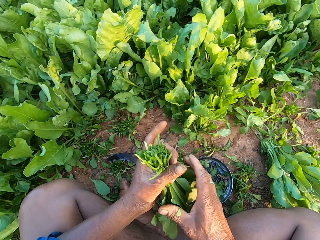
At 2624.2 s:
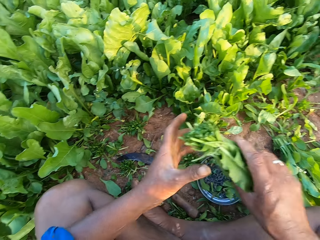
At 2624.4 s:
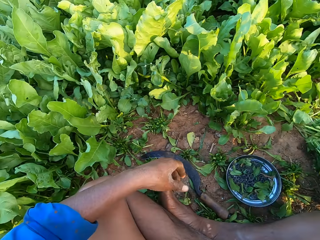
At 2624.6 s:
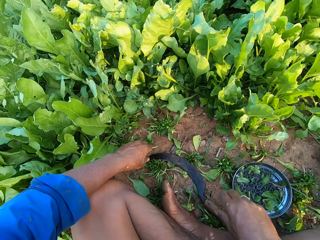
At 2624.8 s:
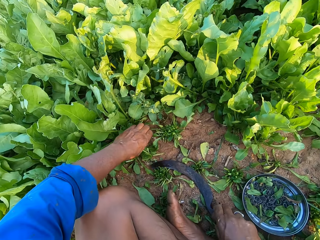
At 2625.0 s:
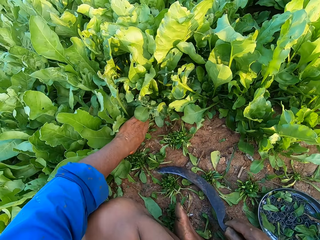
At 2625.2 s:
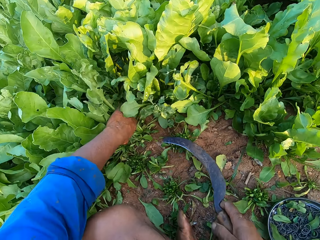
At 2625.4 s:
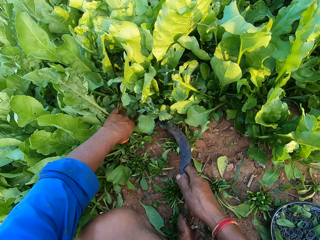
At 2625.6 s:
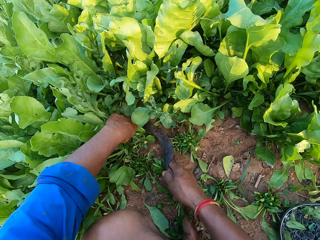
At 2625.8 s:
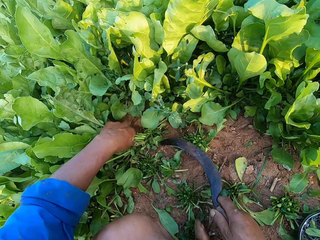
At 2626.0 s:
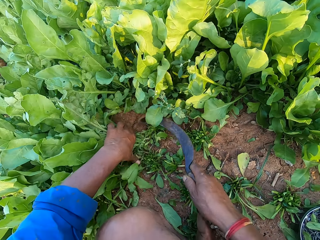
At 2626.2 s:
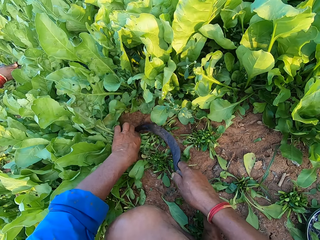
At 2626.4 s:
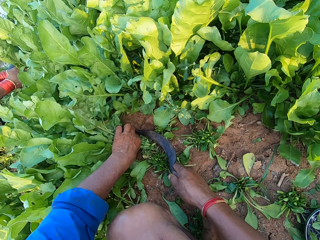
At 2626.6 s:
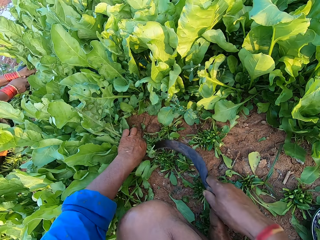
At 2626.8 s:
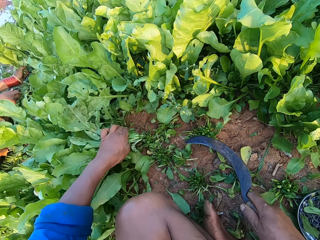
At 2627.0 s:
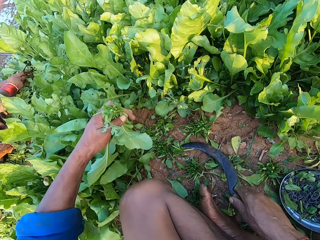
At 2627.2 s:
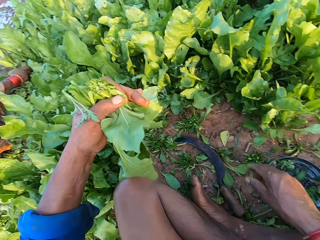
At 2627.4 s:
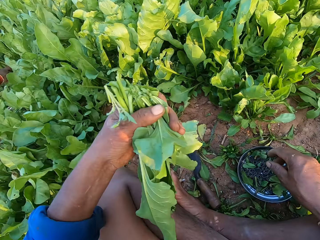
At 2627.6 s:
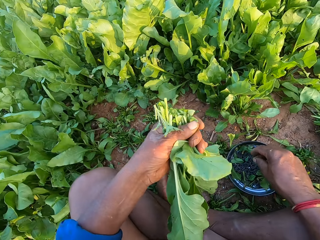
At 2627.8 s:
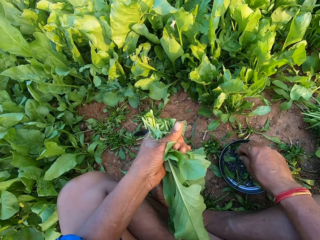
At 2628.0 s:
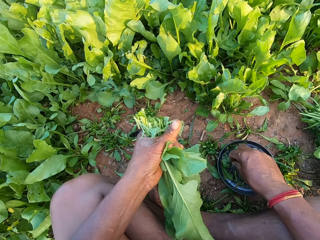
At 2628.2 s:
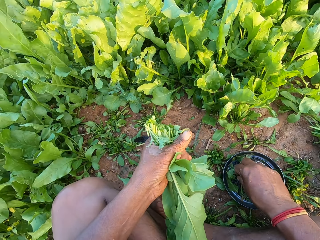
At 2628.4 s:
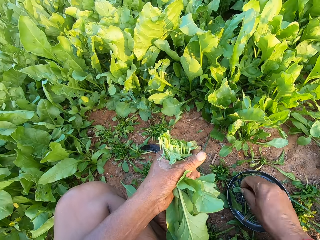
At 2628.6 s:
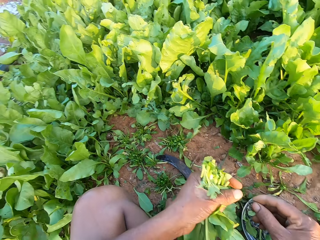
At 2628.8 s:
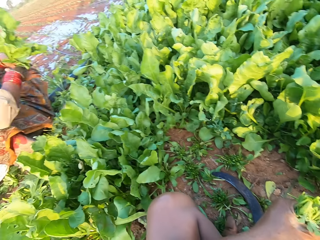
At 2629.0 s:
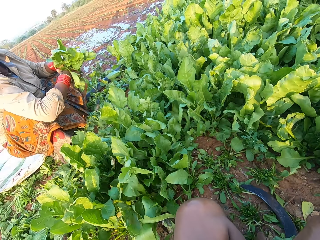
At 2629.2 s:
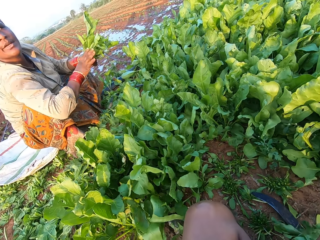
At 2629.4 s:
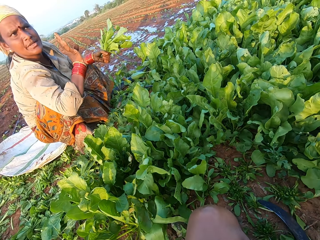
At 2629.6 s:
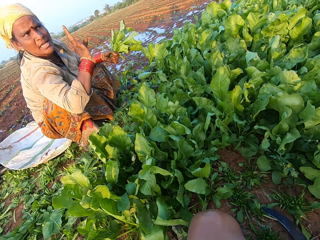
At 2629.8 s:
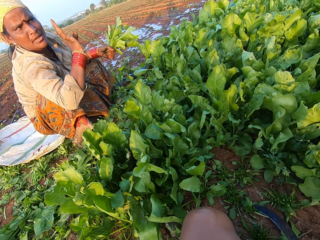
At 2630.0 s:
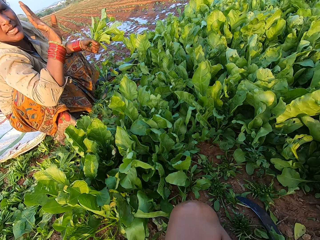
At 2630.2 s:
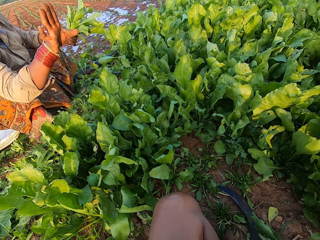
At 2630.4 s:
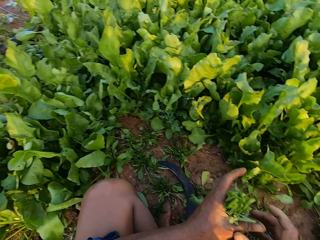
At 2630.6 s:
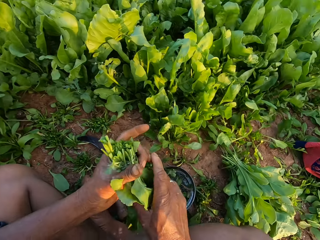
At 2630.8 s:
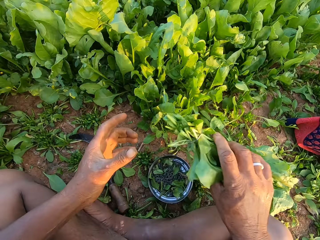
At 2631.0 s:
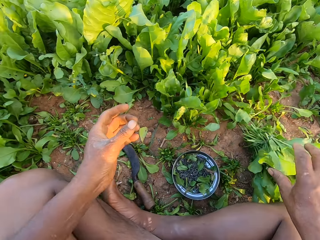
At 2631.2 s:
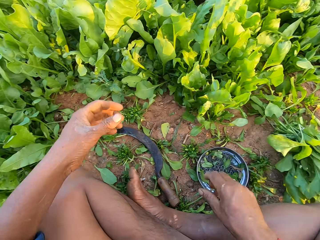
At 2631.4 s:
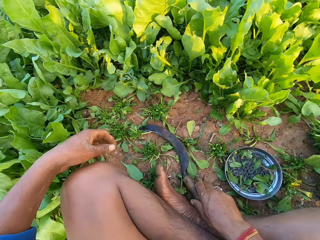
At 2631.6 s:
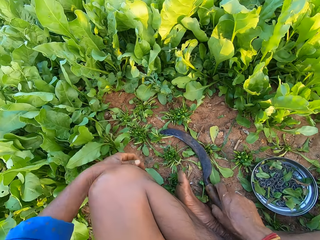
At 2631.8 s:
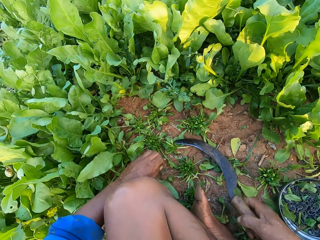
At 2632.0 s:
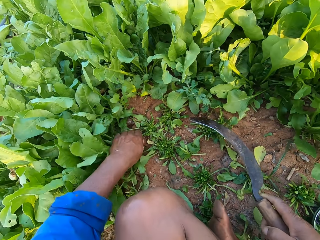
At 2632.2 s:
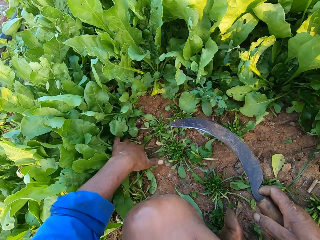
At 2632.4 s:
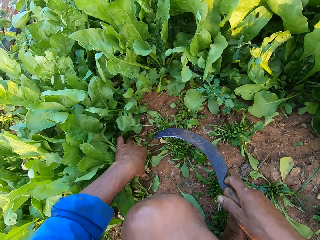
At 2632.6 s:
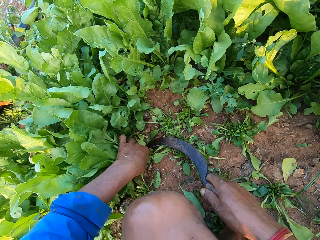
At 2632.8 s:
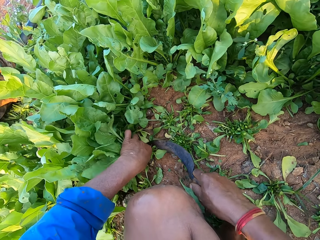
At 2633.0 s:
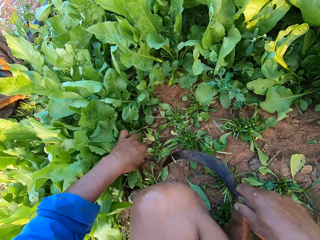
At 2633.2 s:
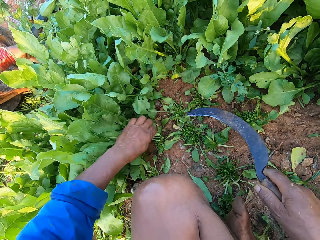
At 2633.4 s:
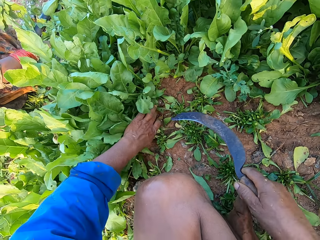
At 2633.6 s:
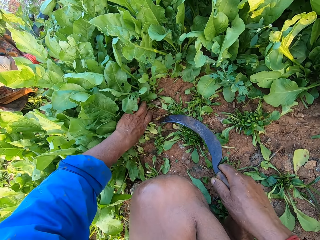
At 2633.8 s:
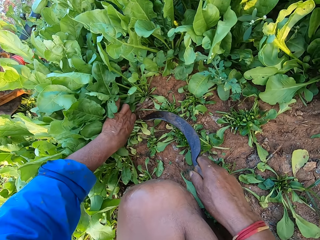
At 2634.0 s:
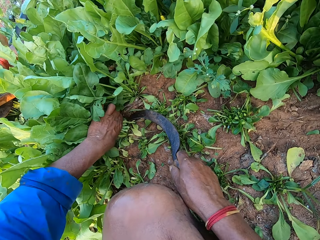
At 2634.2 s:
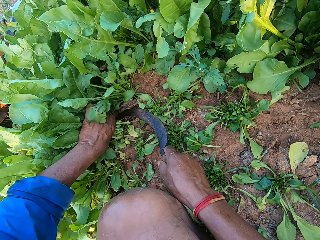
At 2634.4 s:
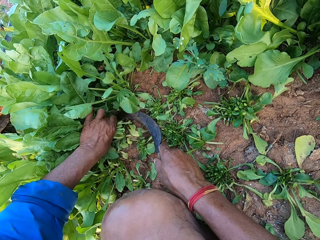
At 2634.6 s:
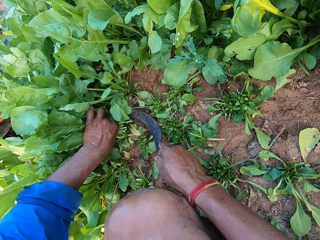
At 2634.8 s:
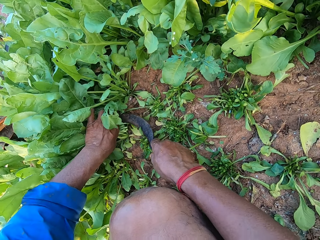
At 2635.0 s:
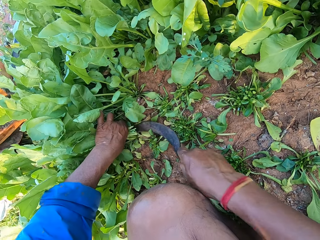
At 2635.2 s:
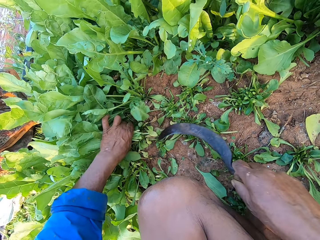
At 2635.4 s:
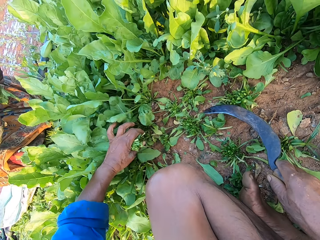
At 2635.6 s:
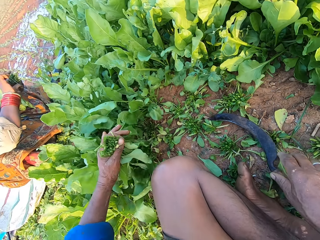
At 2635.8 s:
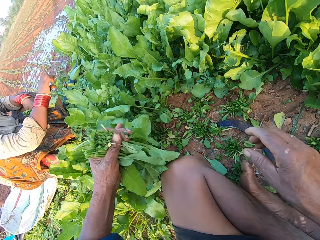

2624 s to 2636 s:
The camera wearer passes the bundle of spinach plants from his left hand to his right hand. He drops the bundle of spinach plants on the ground with his right hand. He picks the sickle from the ground with his right hand. He holds the spinach plants on the ground with his left hand. He cuts the spinach plants from the ground with the sickle in his right hand. A woman cuts the spinach plants from the ground with the sickle in her right hand. The camera wearer cuts the spinach with the sickle. He drops the sickle on the ground with his right hand. He picks a rubber band from the metal plate on the ground with his right hand. He holds the rubber band with his hands. The woman squeezes the spinach plants with her hands. The camera wearer converses with the woman. The woman gestures with her right hand. The camera wearer passes the bundle of spinach plants from his left hand to his right hand. He drops the bundle of spinach plants on the ground with his right hand. He picks the sickle from the ground with his right hand. He holds the spinach plants on the ground with his left hand. He cuts the spinach plants from the ground with the sickle in his right hand. He holds the spinach plants on the ground with his left hand. He cuts the spinach plants from the ground with the sickle in his right hand. He drops the sickle on the ground with his right hand.

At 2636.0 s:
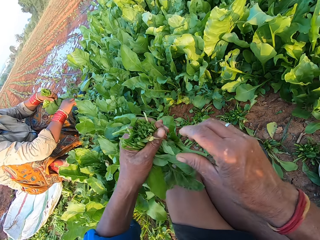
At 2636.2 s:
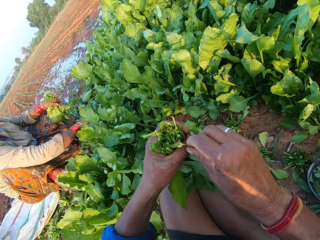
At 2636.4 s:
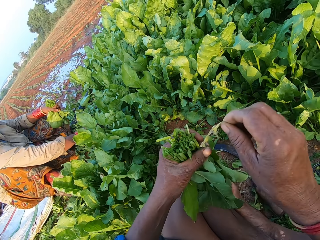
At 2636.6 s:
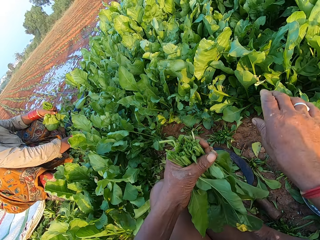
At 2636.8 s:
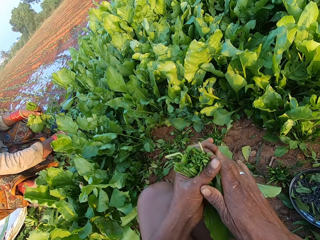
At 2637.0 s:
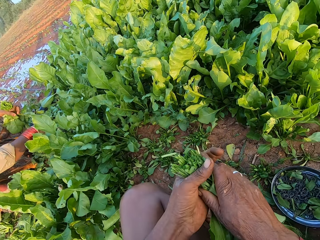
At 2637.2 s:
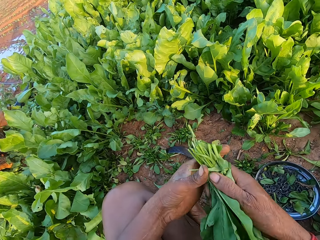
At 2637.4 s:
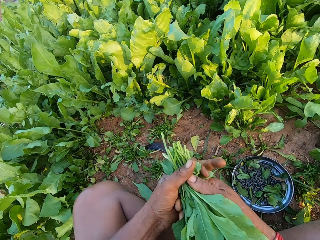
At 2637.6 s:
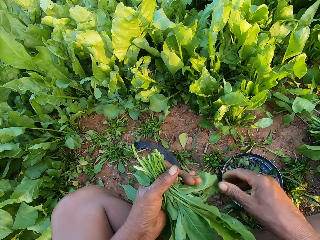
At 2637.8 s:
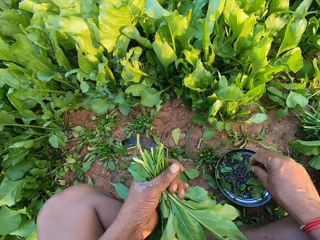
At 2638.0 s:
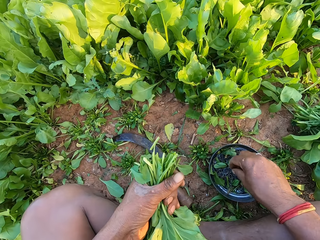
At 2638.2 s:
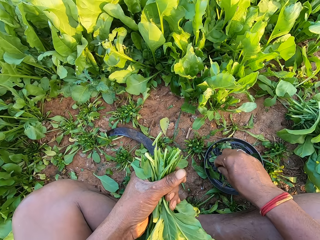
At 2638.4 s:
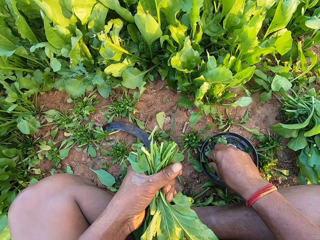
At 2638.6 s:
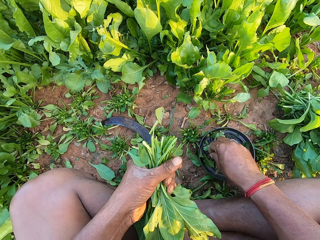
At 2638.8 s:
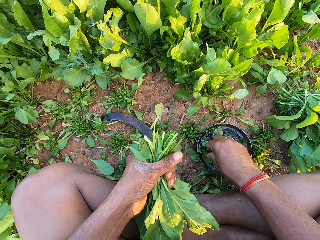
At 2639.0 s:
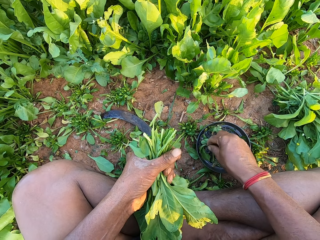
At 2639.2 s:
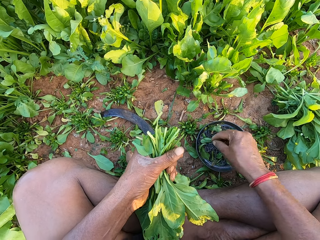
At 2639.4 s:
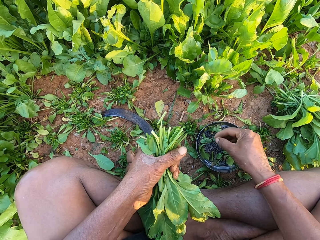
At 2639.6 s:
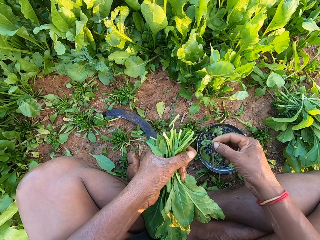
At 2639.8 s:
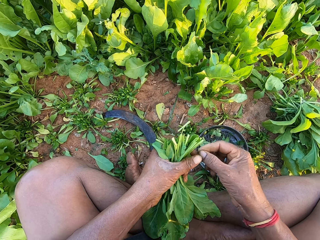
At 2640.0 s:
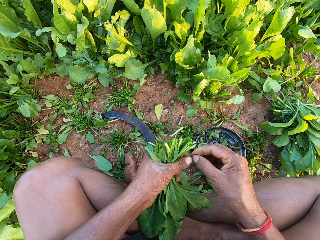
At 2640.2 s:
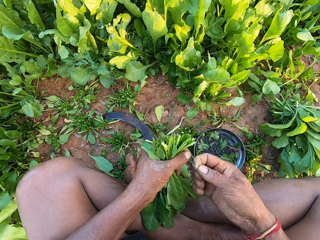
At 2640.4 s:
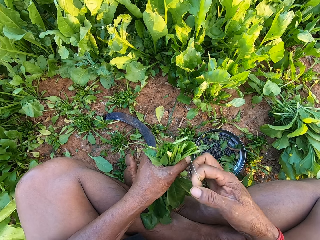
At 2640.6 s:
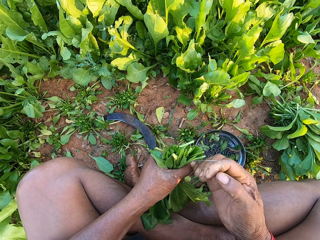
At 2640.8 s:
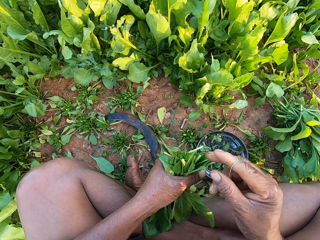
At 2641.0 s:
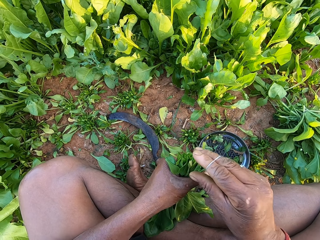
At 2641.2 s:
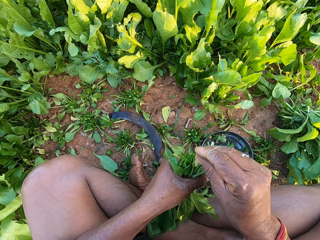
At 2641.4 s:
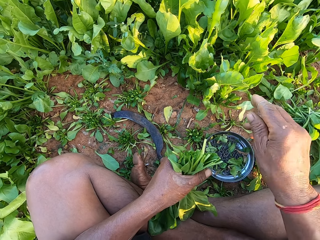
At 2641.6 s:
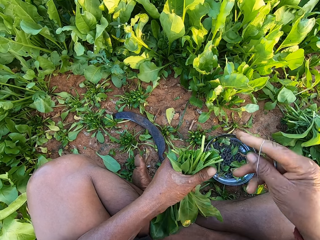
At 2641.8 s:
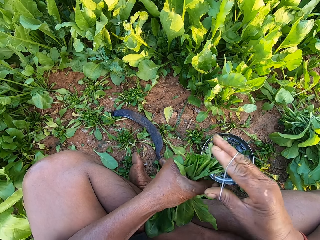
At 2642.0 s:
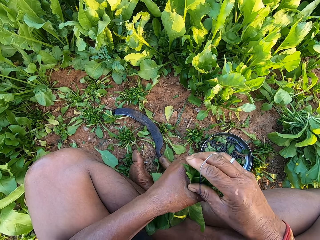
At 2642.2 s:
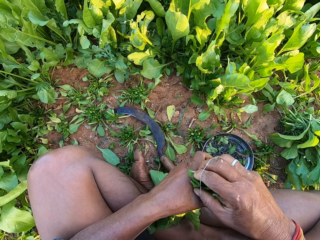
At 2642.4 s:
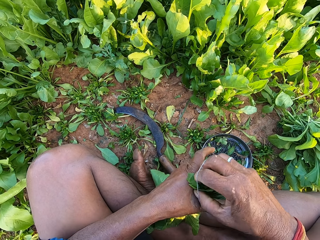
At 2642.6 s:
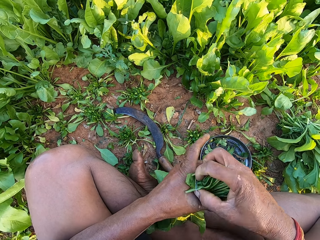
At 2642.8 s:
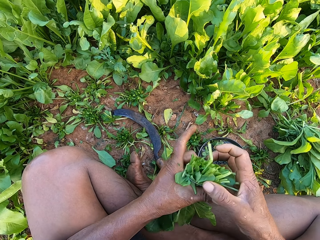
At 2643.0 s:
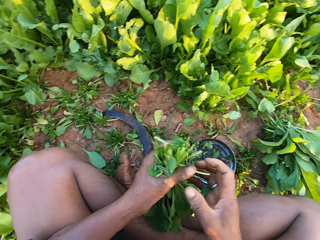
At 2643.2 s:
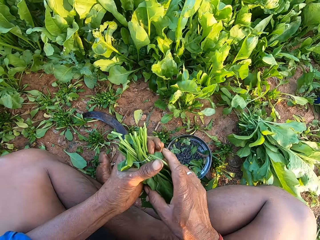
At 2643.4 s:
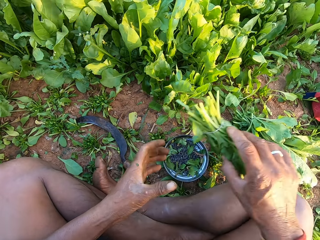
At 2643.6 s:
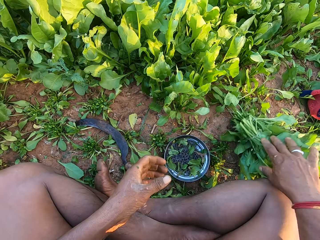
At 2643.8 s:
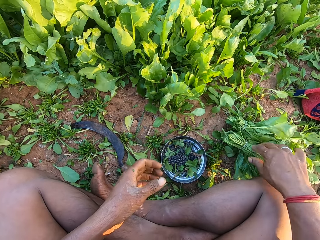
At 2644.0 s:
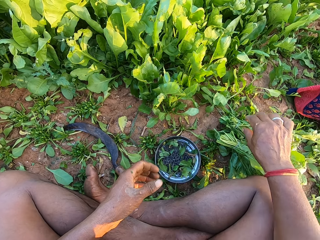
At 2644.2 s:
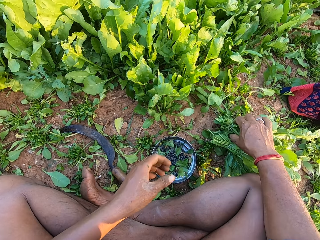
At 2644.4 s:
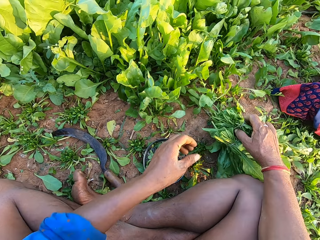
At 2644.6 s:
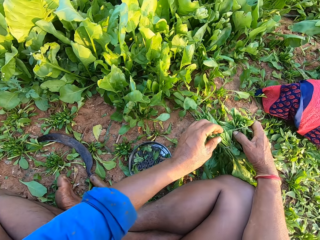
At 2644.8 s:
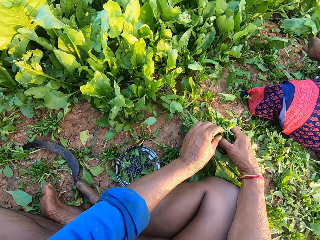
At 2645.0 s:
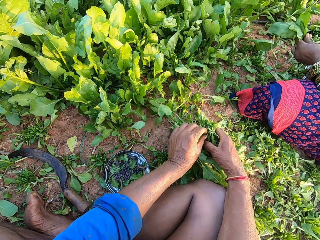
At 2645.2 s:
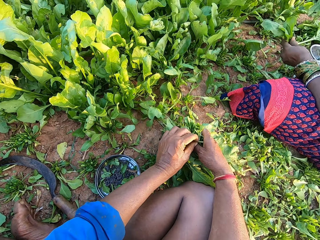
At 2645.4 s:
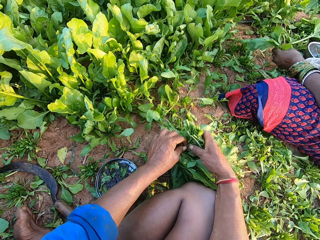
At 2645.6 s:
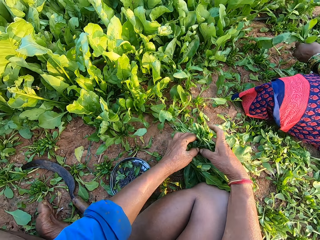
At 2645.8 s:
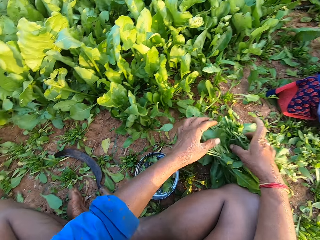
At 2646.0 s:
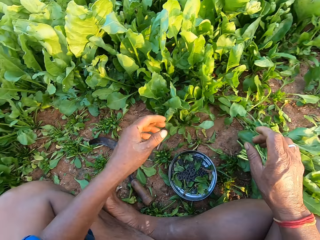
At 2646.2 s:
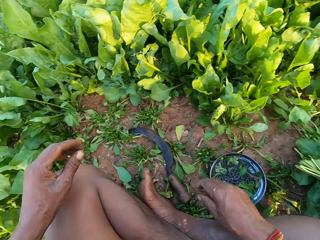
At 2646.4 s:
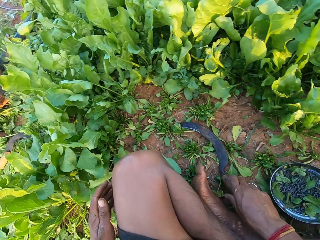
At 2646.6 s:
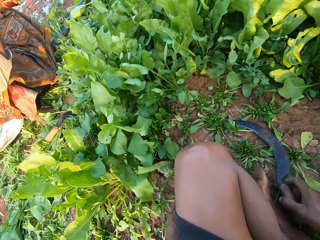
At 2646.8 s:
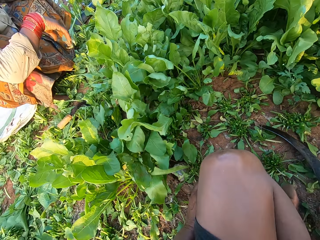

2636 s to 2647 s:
The camera wearer plucks a dry spinach leaf from the spinach plant in his left hand with his right hand. He drops the spinach leaf in his right hand on the ground. He squeezes the spinach plants with his hands. He aligns the spinach in hand. He picks a rubber band or bladder from the metal plate on the ground with his right hand. He holds the rubber band with his hands. He stretches the rubber band with his hands. He wraps the rubber band around his right hand. He straightens the bladder. He plucks a dry spinach leaf on the spinach plant in his left hand with his right hand. He drops the spinach leaf on the ground with his right hand. He binds the spinach plants in his left hand with the rubber band in his right hand. He passes the bundle of spinach plants from his left hand to his right hand. He drops the bundle of spinach plants on the ground with his right hand. He picks the bundle of spinach plants on the ground with his right hand. A woman holds a spinach plant with her left hand. The camera wearer aligns the bunch of spinach on the ground. He plucks the leaves of the spinach plant in the bundle with his left hand.
